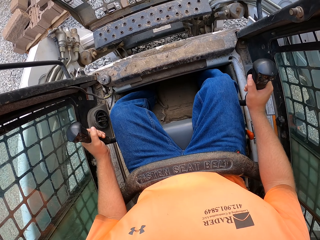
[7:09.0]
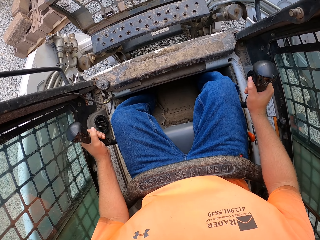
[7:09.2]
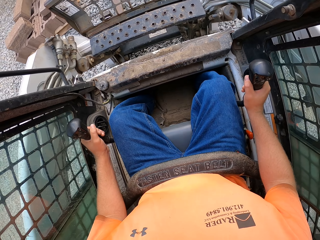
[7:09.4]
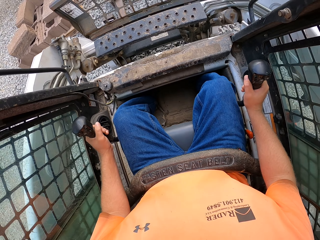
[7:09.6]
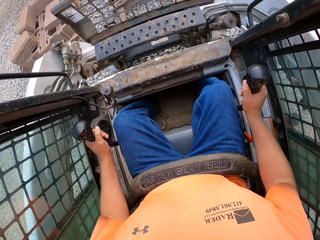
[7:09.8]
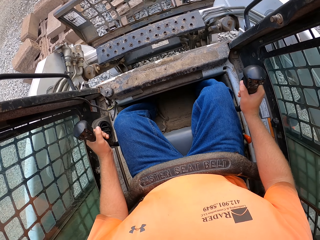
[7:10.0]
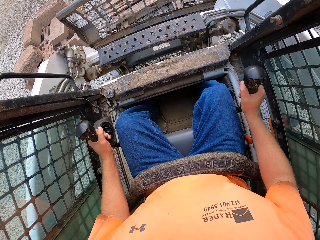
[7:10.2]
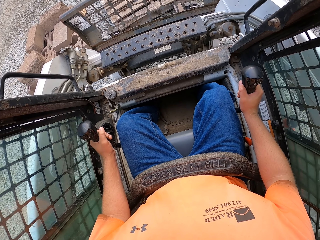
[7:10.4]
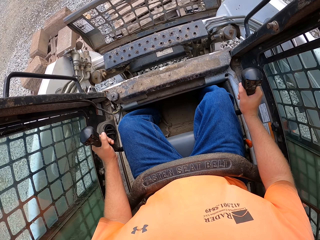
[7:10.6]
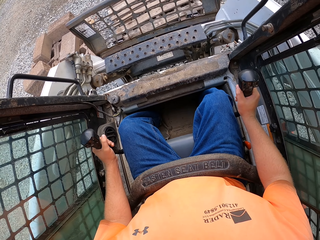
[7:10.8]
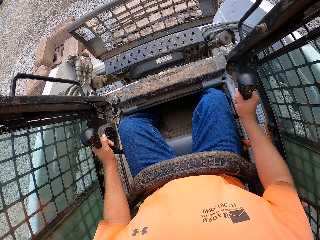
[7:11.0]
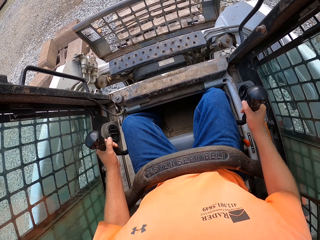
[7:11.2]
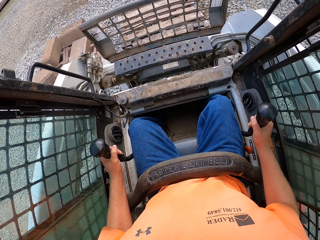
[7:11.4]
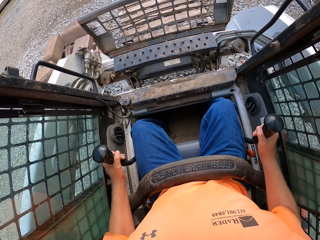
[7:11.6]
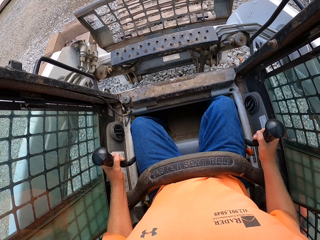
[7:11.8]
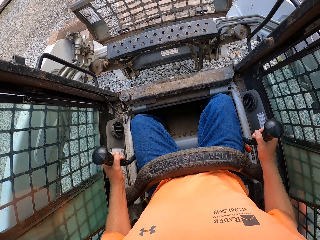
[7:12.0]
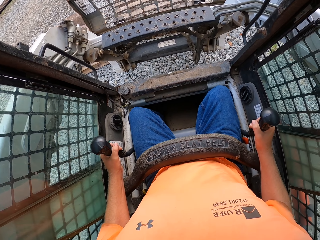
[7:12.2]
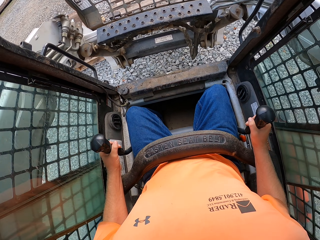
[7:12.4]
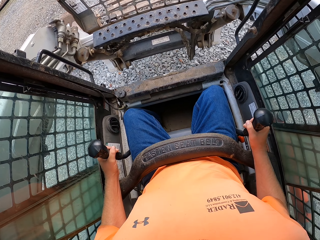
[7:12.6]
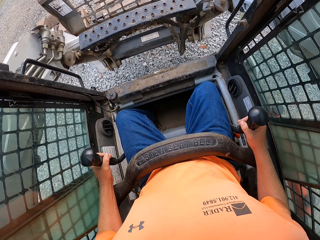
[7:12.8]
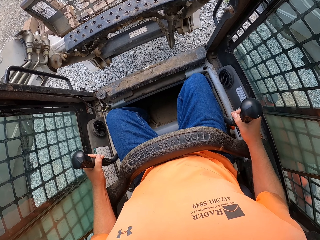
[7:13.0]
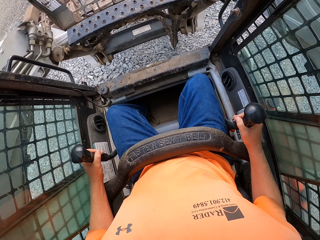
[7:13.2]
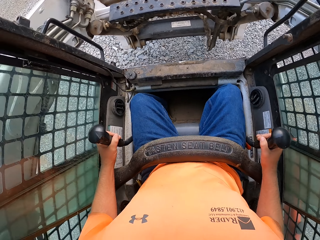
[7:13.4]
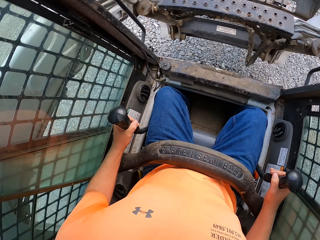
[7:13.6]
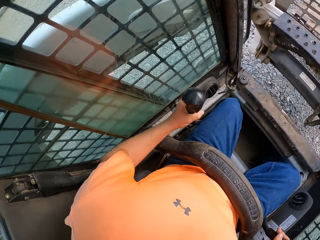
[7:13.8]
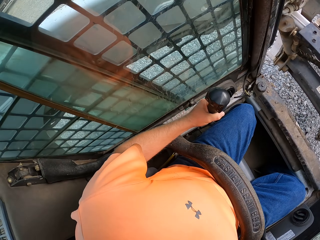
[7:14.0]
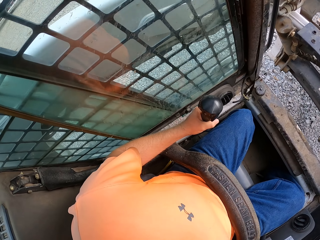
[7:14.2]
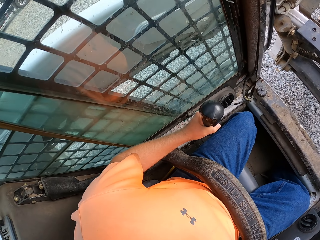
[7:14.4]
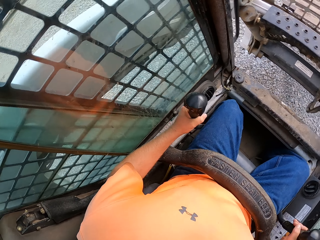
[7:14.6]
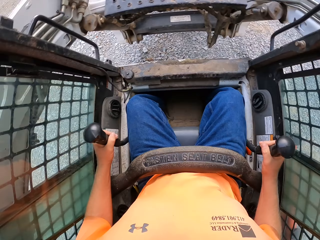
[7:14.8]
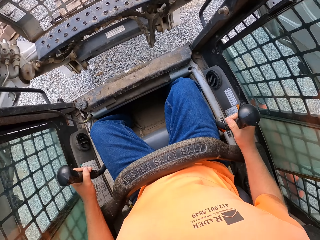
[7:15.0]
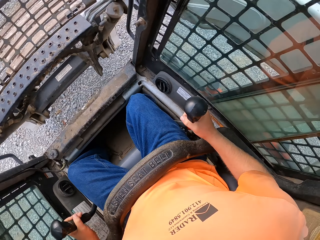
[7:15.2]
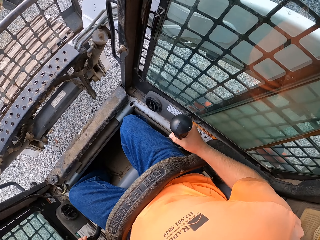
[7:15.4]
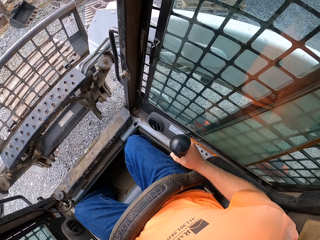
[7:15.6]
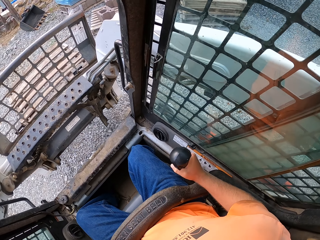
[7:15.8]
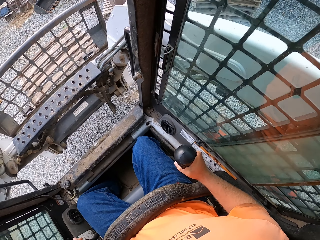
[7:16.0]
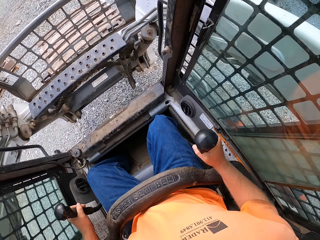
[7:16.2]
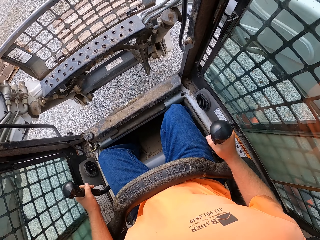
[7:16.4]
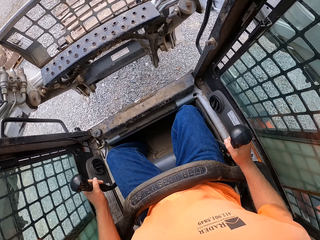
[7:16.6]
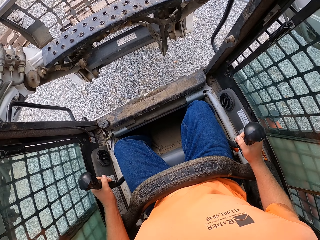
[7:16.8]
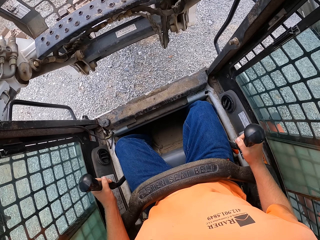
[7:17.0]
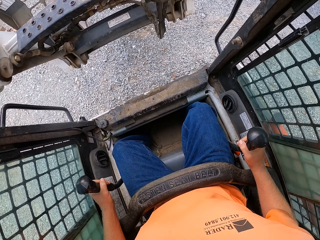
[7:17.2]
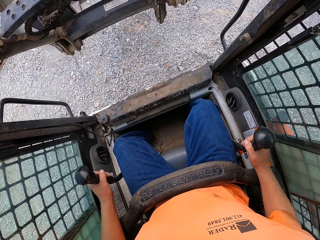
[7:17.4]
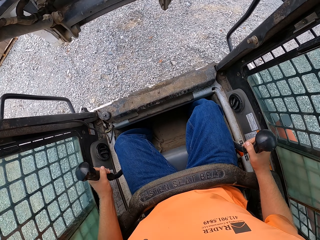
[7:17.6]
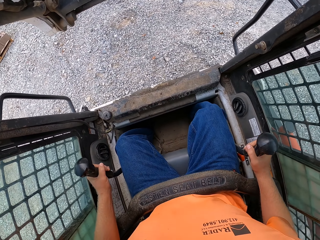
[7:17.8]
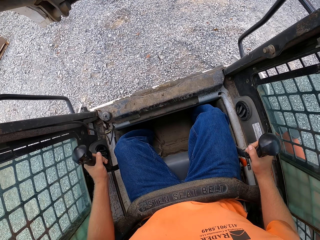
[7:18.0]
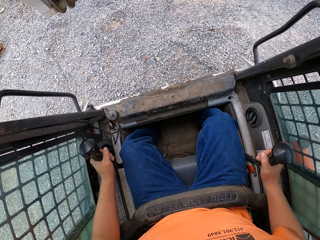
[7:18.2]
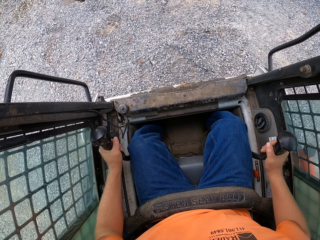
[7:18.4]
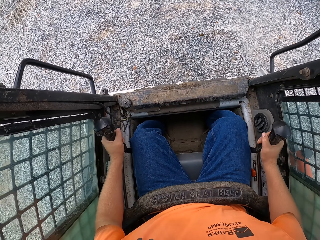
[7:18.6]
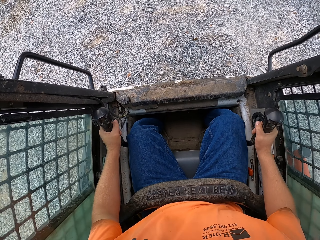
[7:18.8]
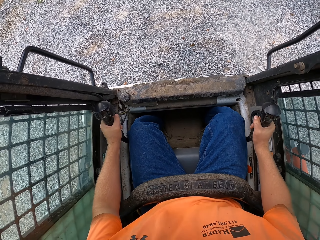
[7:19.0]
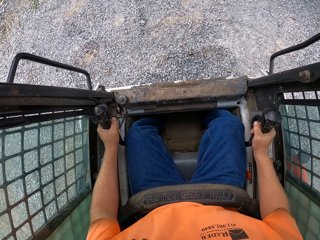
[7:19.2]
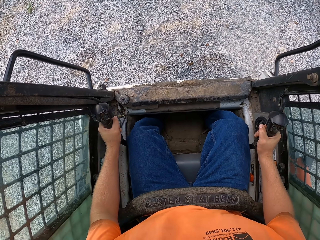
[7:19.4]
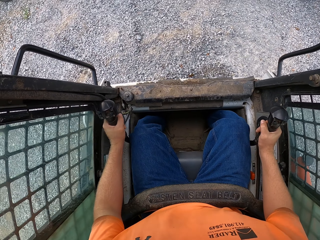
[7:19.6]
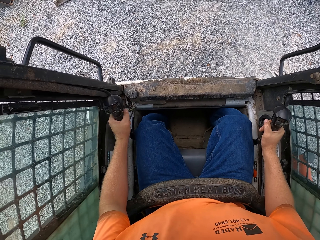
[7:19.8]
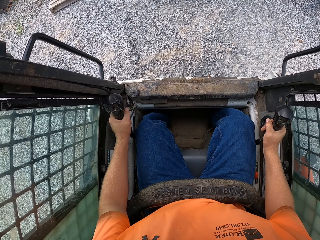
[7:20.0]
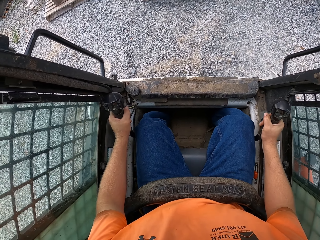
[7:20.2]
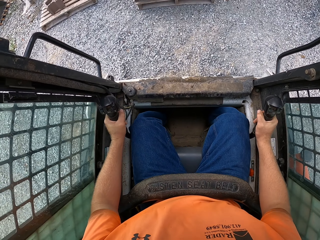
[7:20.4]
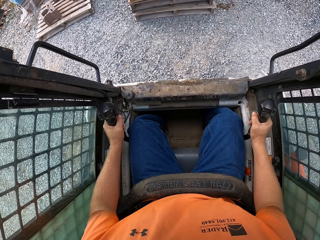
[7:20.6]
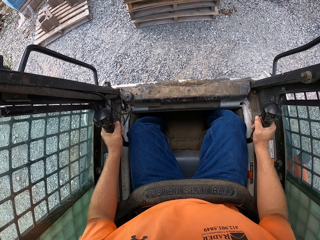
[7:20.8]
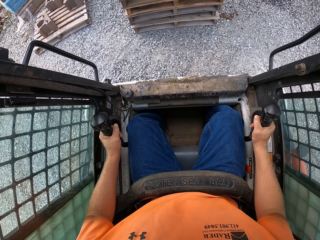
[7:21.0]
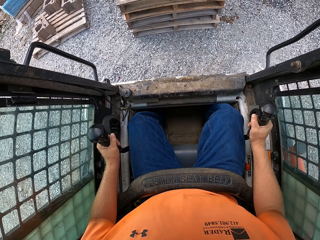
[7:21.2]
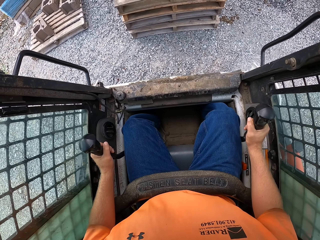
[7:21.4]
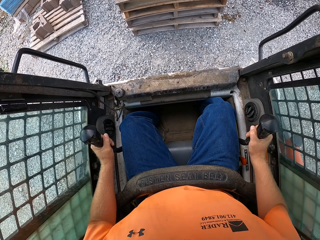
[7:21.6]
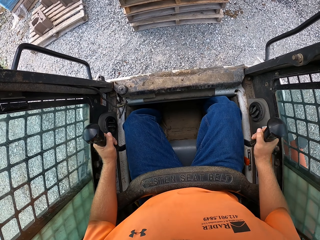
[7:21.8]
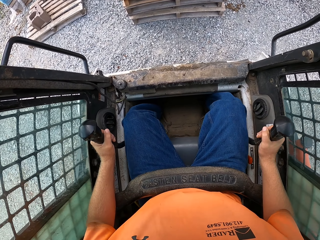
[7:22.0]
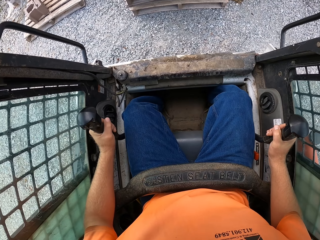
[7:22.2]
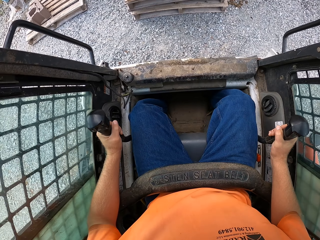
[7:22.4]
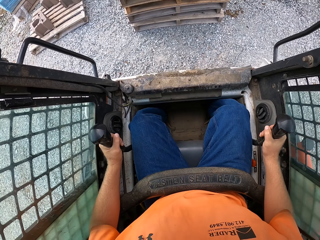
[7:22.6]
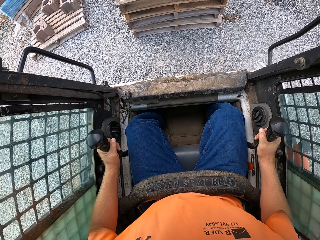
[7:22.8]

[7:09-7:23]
The camera wearer carries the wooden pallets with the forklift. They lift a pallet. They operate the forklift.

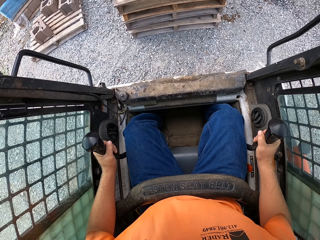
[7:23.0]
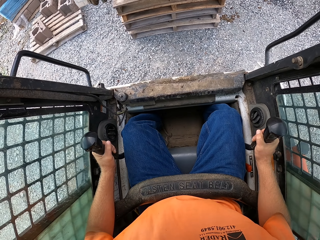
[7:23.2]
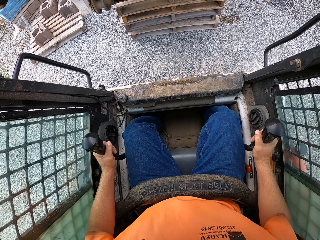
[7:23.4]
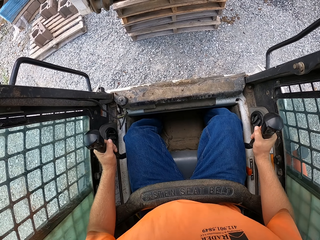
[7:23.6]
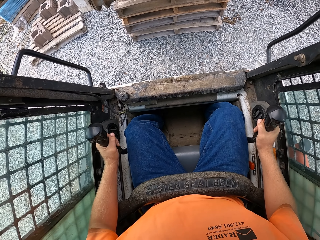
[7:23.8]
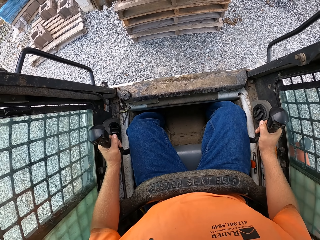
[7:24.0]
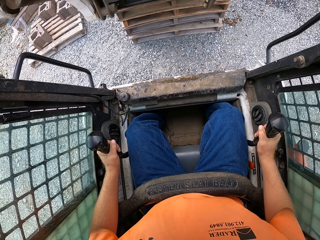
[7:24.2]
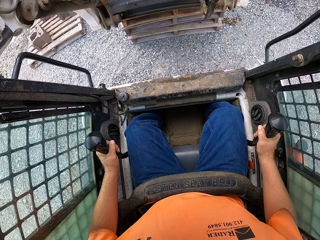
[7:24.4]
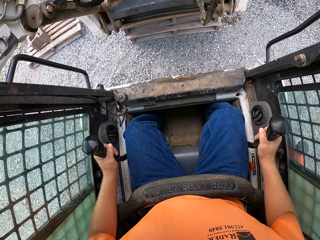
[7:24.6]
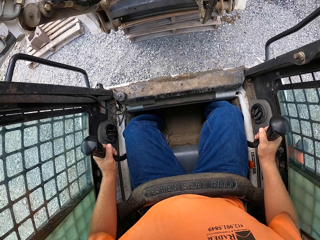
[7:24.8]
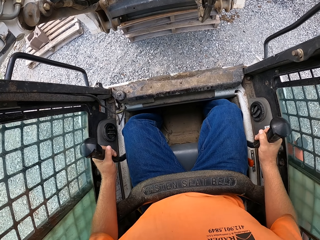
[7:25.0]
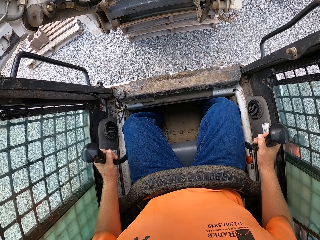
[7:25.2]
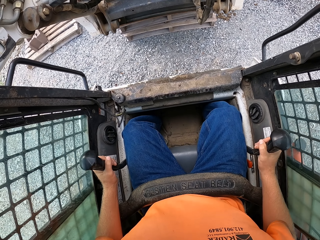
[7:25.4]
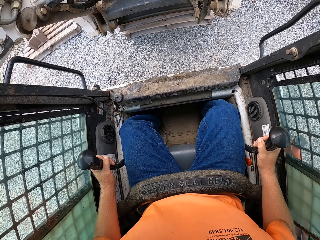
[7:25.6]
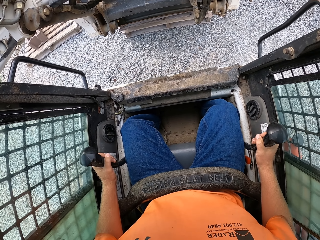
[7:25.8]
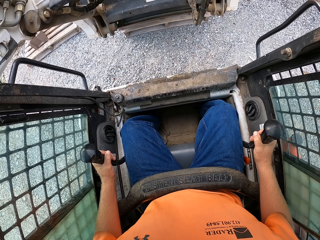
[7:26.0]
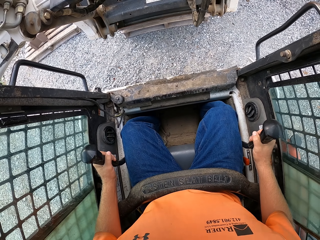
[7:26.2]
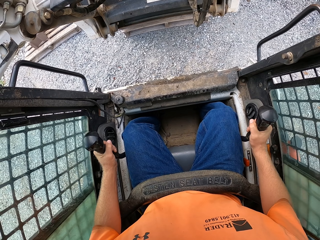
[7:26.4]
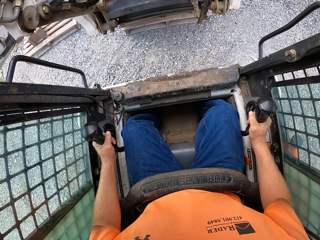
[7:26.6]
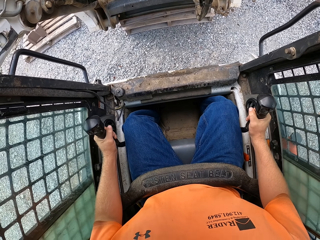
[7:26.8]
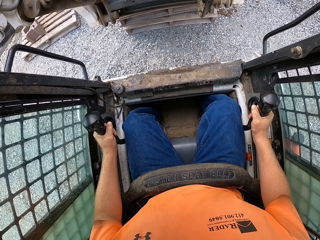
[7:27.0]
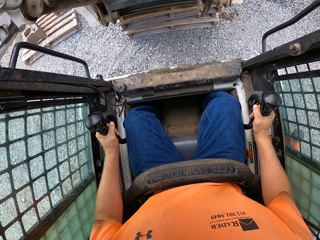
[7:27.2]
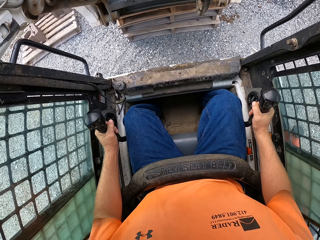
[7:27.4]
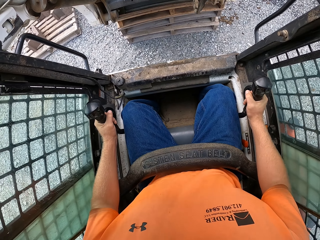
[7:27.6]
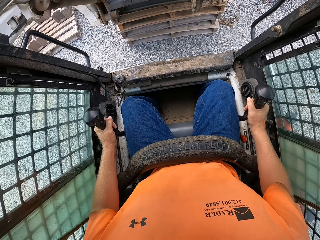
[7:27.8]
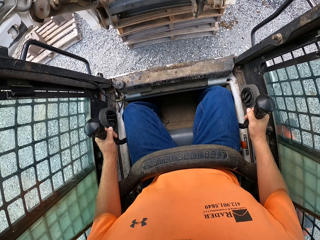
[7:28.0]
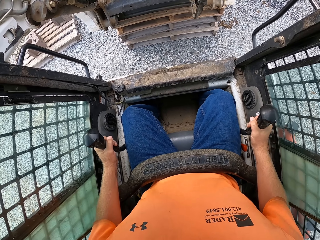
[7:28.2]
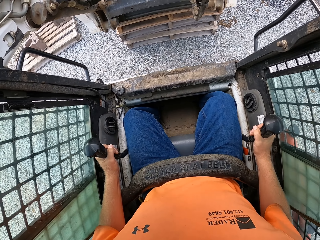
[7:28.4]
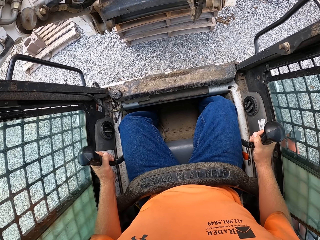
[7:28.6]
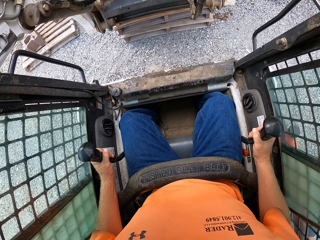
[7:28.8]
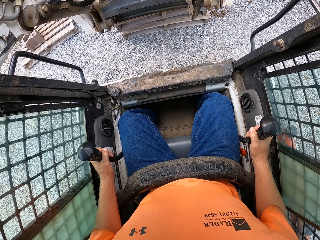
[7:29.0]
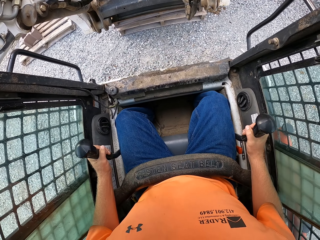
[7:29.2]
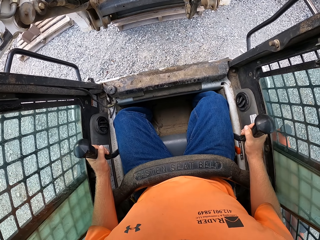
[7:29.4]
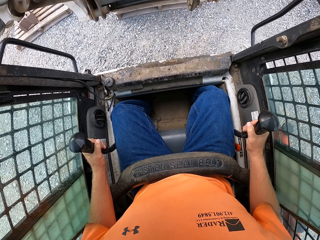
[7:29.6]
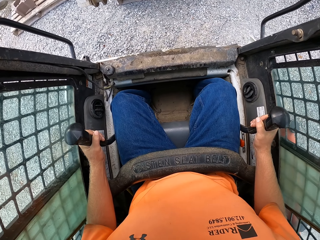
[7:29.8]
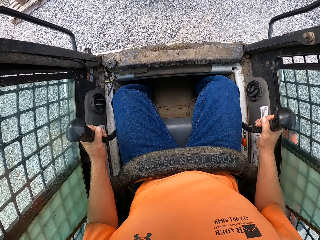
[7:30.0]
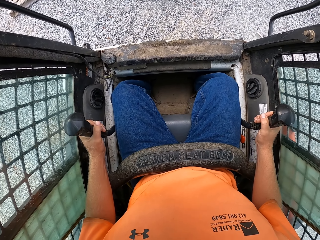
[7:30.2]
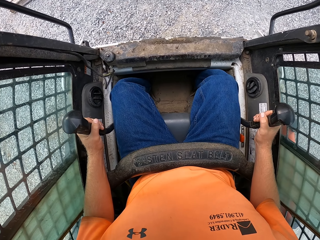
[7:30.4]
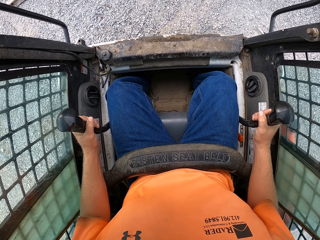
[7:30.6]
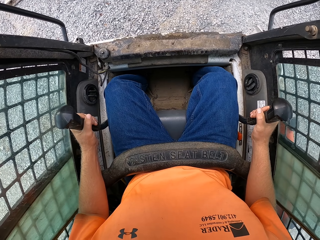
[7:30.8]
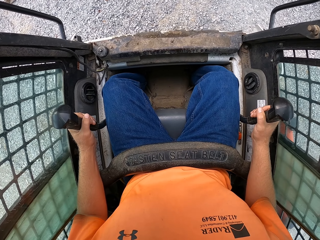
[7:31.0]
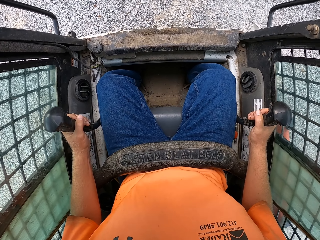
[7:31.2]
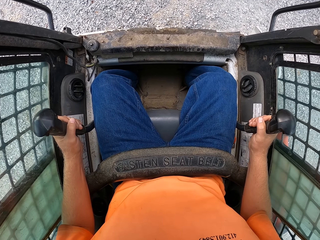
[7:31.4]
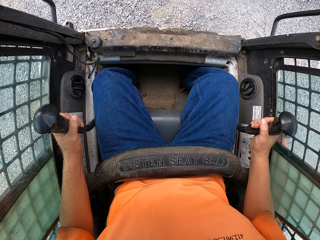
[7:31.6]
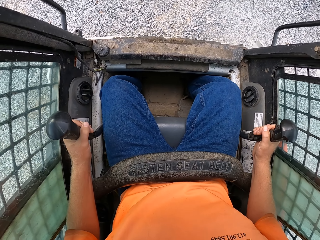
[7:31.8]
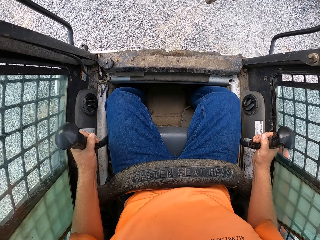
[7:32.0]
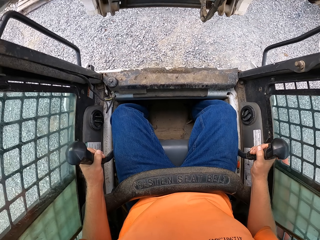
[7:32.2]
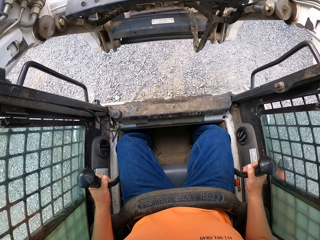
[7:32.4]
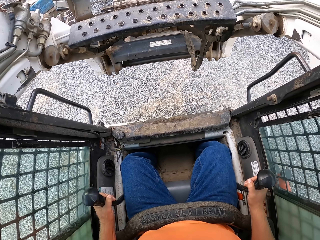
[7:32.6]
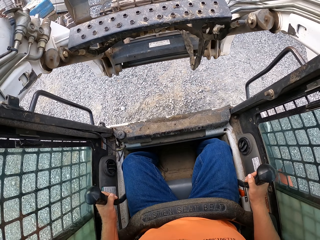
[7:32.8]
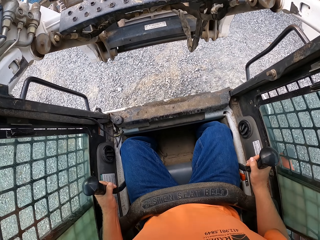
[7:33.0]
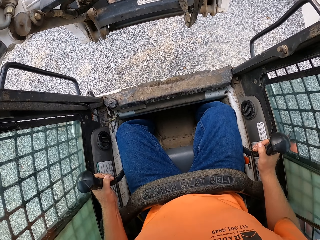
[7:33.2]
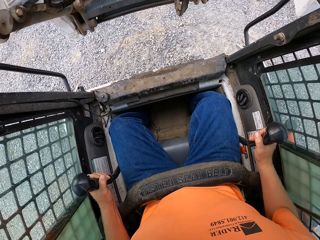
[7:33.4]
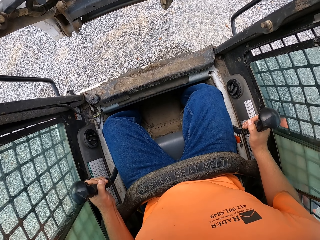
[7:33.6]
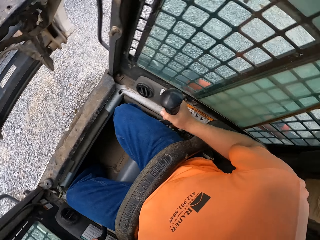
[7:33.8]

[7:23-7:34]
The camera wearer drops the wooden pallets on the pile of wooden pallets with the forklift. He operates the forklift with his hands.
